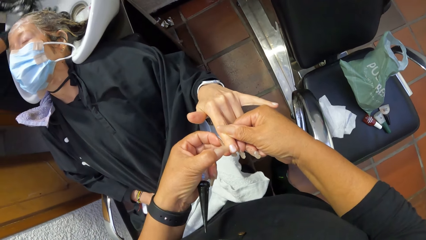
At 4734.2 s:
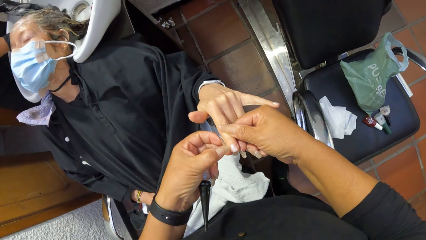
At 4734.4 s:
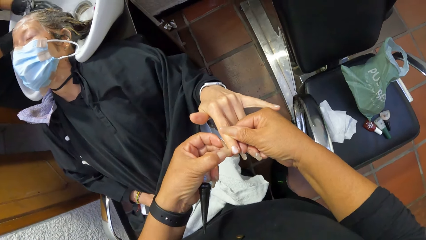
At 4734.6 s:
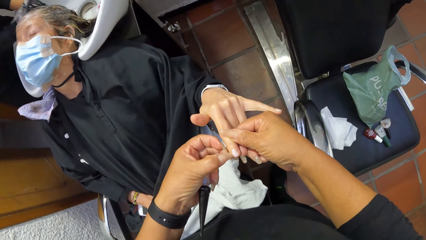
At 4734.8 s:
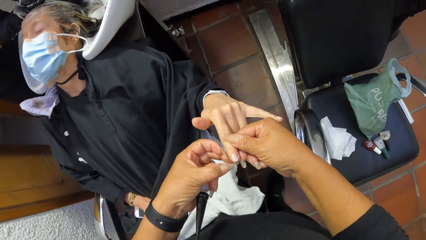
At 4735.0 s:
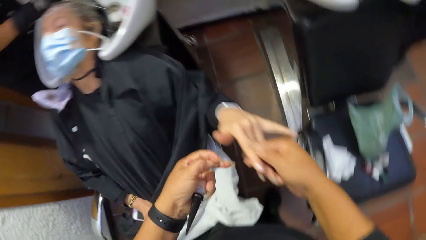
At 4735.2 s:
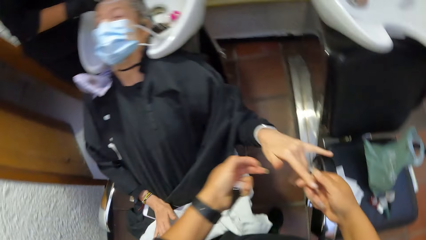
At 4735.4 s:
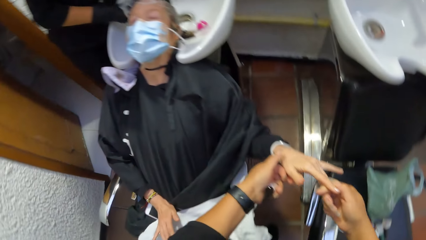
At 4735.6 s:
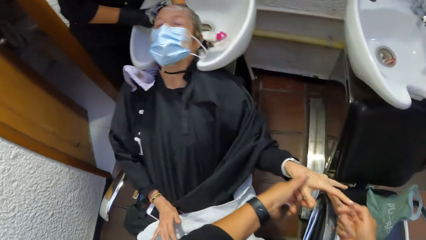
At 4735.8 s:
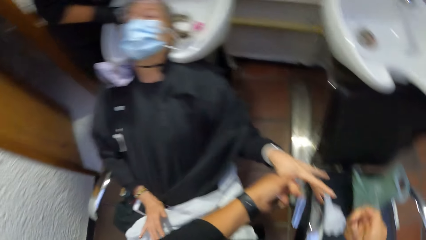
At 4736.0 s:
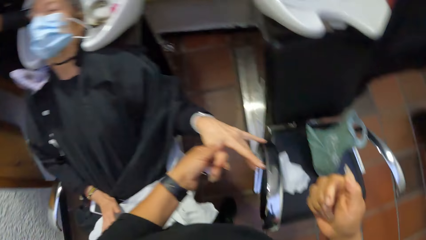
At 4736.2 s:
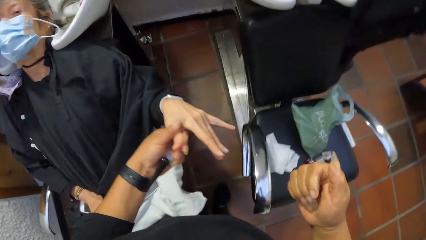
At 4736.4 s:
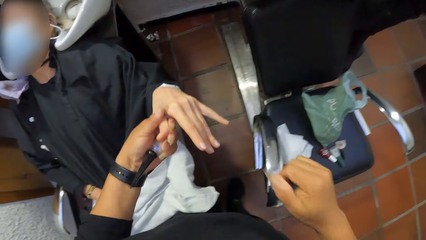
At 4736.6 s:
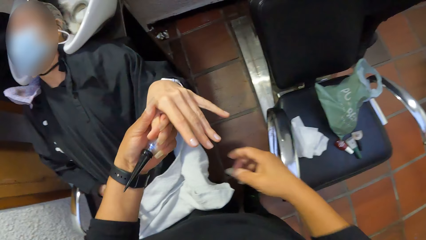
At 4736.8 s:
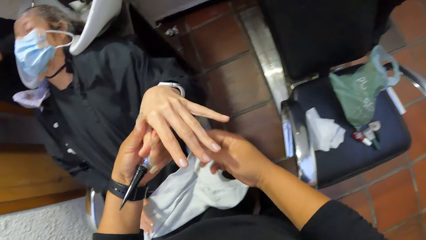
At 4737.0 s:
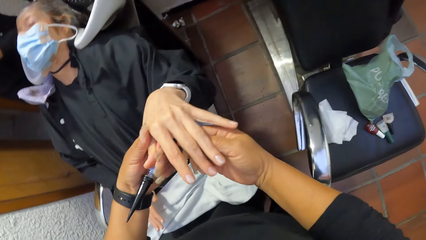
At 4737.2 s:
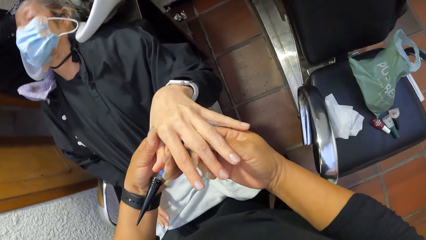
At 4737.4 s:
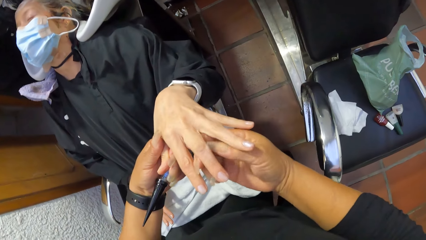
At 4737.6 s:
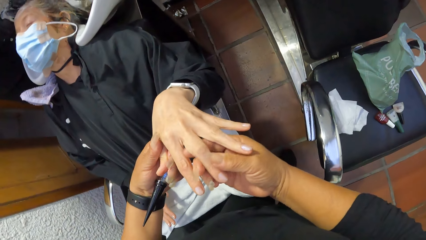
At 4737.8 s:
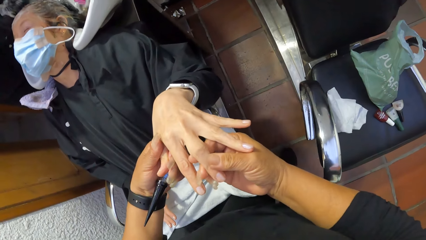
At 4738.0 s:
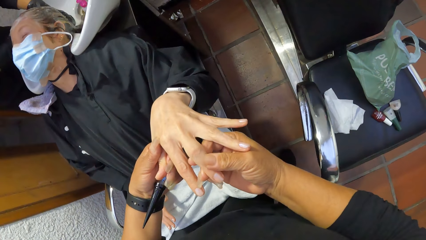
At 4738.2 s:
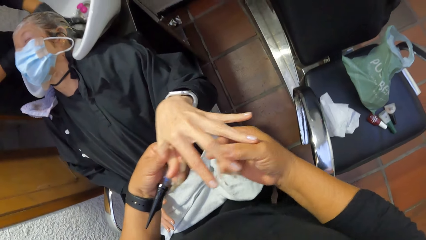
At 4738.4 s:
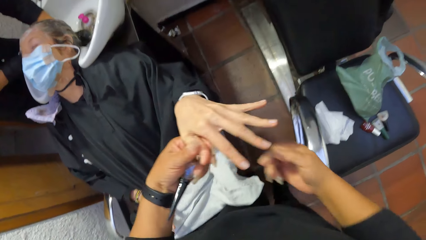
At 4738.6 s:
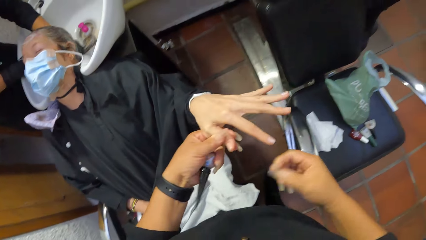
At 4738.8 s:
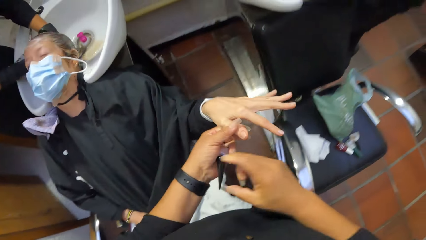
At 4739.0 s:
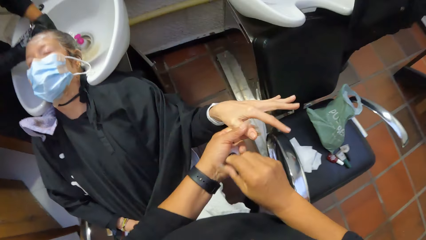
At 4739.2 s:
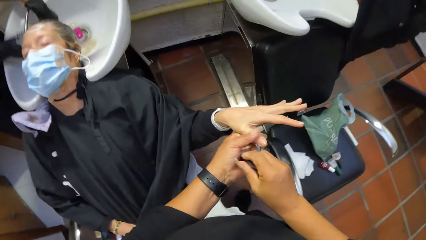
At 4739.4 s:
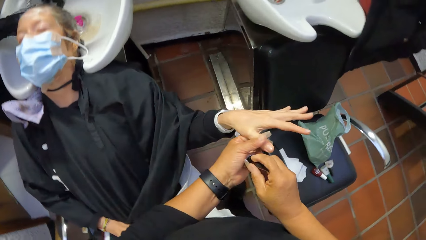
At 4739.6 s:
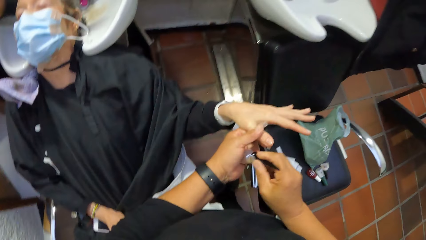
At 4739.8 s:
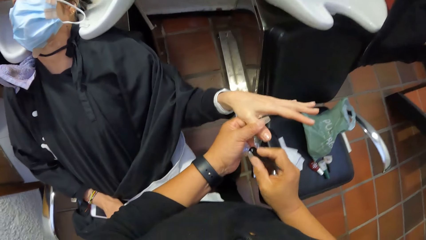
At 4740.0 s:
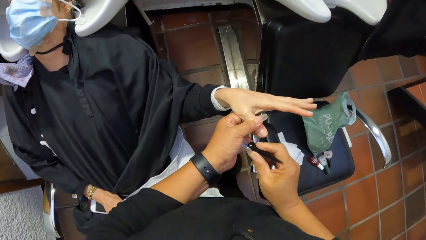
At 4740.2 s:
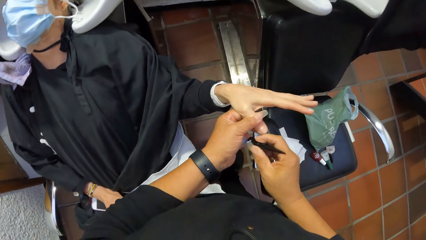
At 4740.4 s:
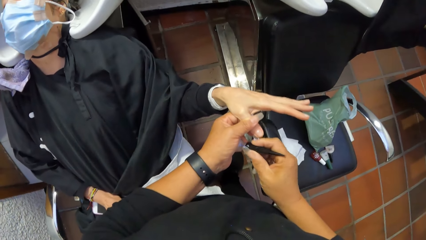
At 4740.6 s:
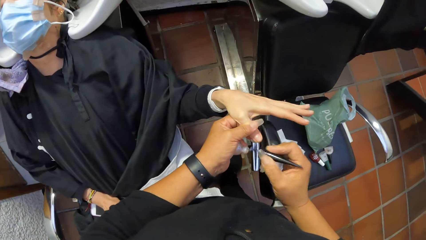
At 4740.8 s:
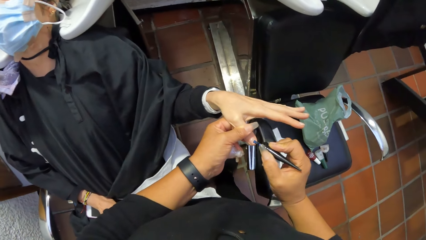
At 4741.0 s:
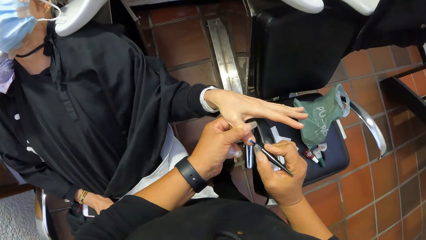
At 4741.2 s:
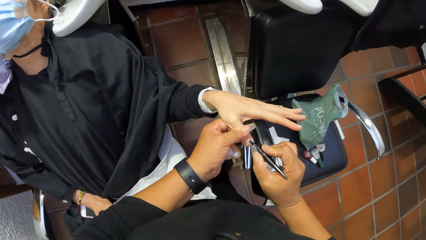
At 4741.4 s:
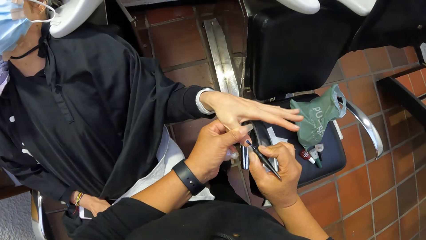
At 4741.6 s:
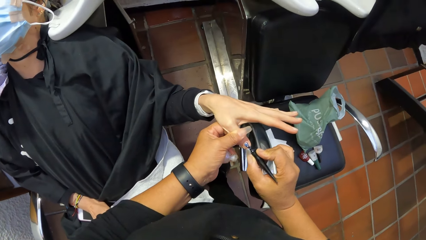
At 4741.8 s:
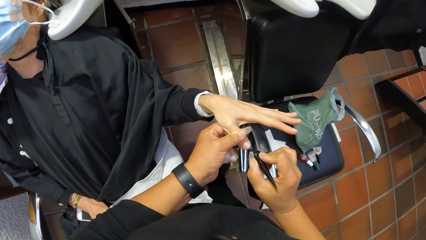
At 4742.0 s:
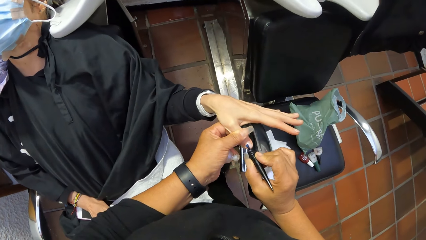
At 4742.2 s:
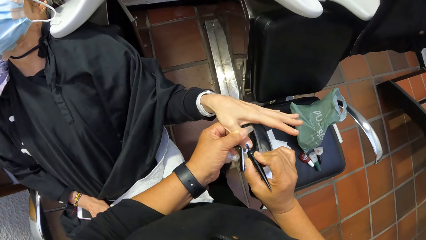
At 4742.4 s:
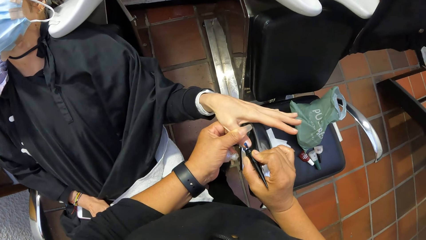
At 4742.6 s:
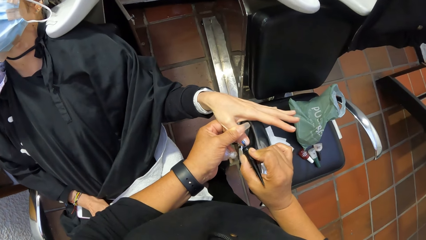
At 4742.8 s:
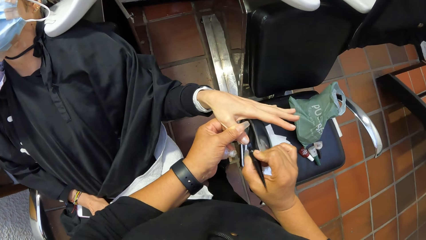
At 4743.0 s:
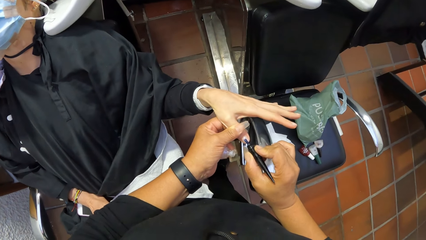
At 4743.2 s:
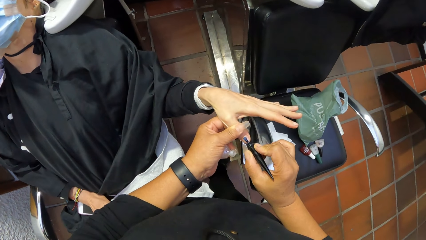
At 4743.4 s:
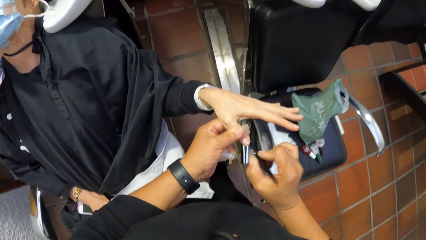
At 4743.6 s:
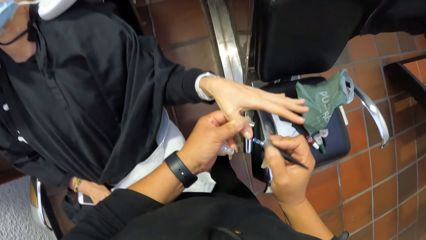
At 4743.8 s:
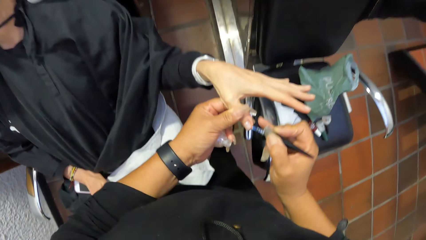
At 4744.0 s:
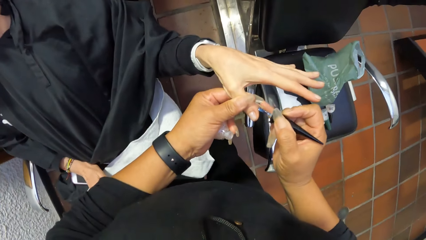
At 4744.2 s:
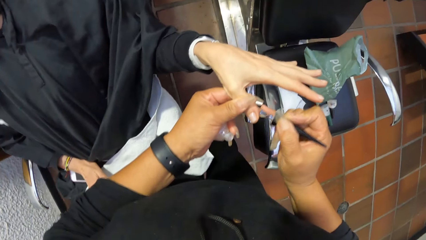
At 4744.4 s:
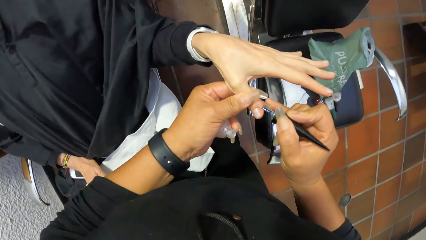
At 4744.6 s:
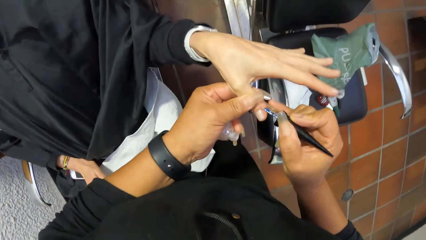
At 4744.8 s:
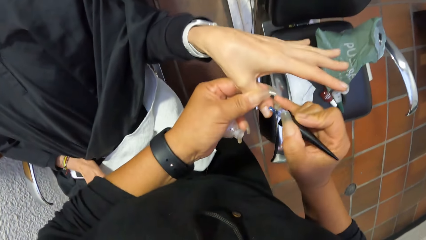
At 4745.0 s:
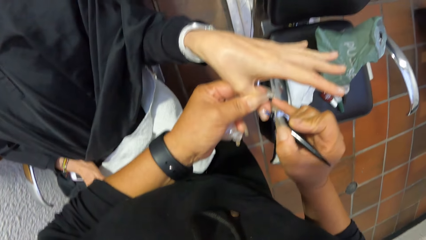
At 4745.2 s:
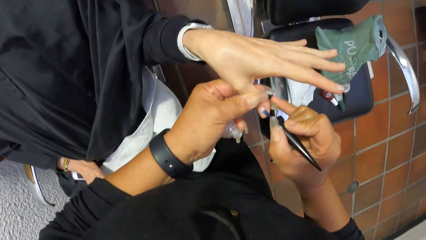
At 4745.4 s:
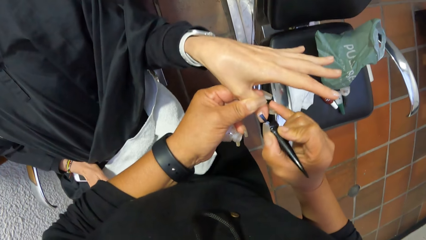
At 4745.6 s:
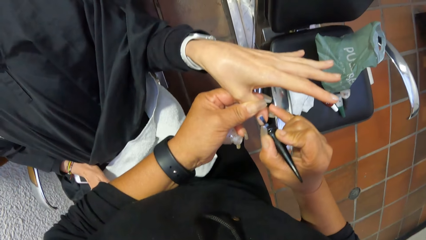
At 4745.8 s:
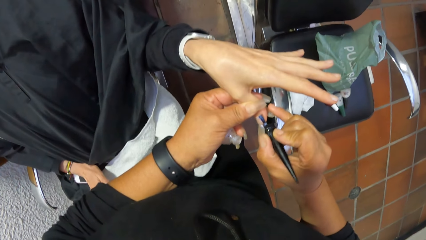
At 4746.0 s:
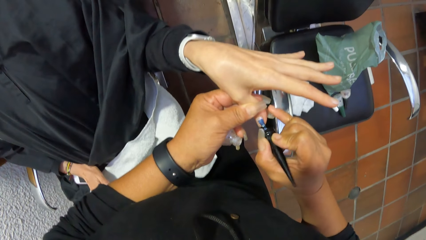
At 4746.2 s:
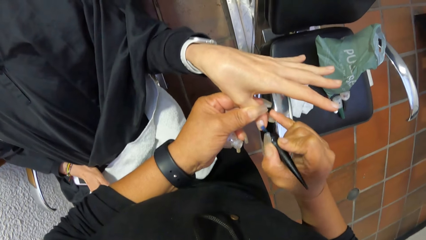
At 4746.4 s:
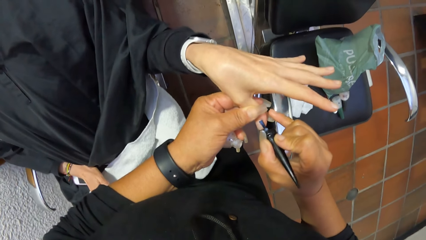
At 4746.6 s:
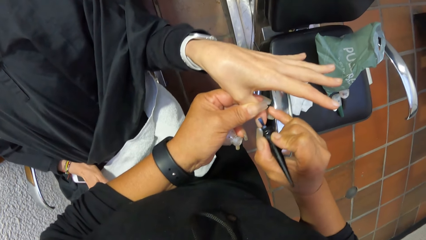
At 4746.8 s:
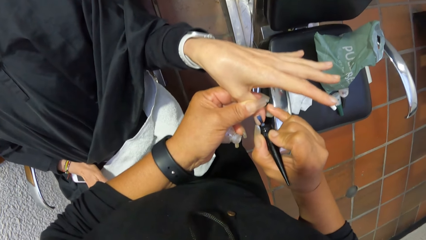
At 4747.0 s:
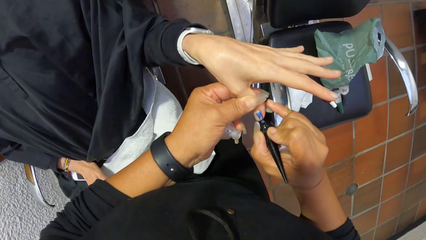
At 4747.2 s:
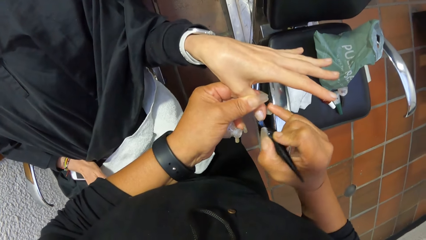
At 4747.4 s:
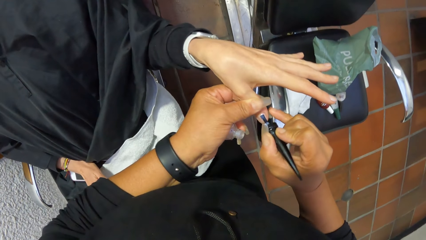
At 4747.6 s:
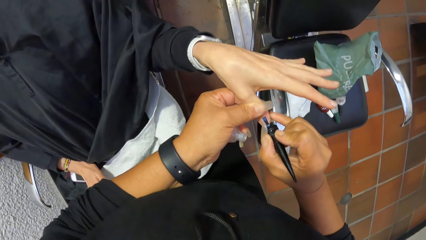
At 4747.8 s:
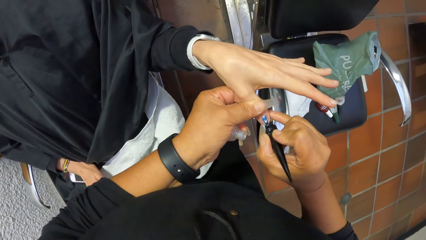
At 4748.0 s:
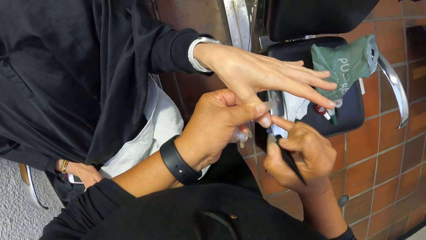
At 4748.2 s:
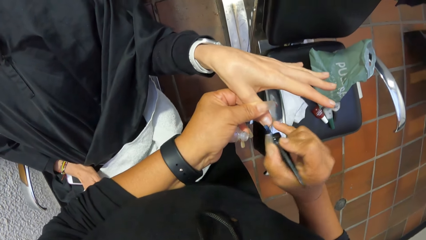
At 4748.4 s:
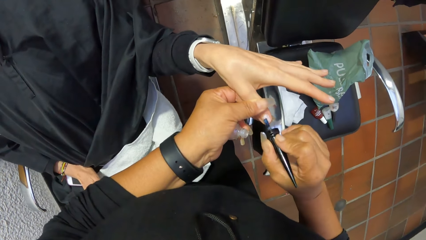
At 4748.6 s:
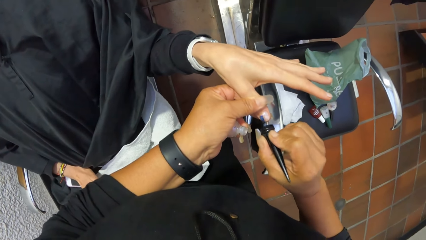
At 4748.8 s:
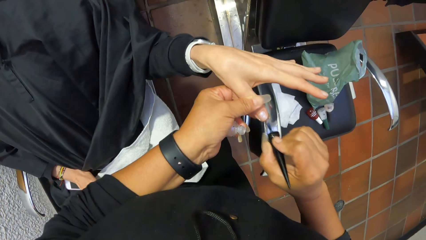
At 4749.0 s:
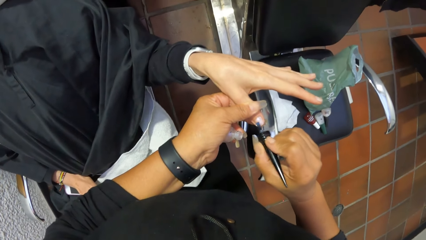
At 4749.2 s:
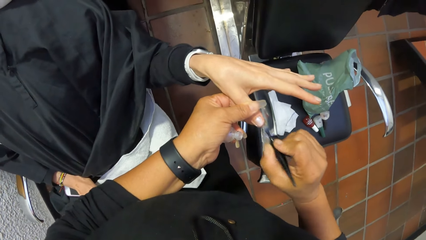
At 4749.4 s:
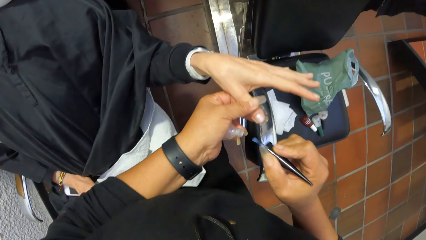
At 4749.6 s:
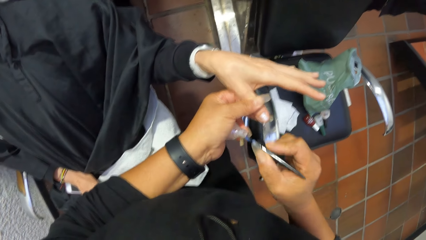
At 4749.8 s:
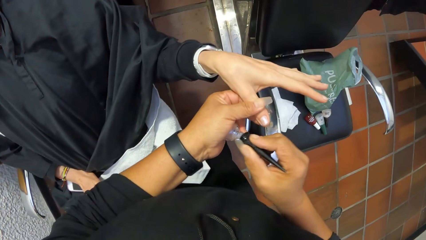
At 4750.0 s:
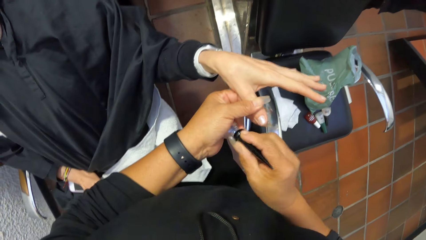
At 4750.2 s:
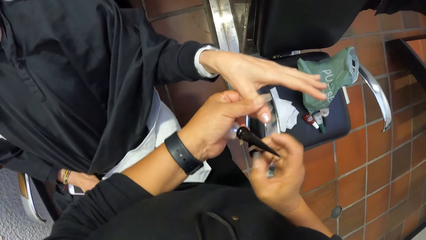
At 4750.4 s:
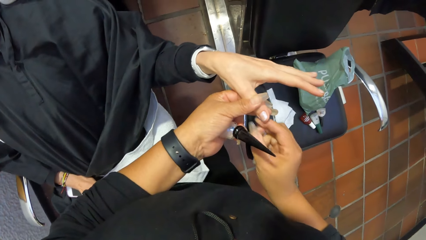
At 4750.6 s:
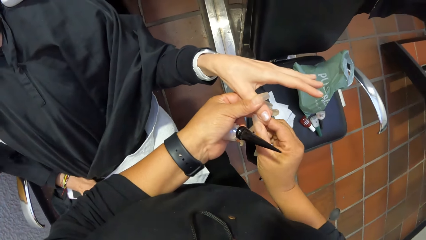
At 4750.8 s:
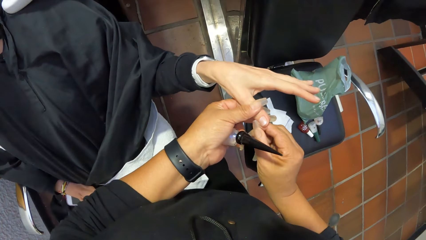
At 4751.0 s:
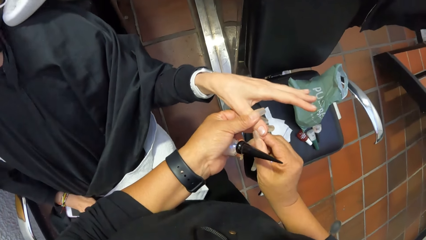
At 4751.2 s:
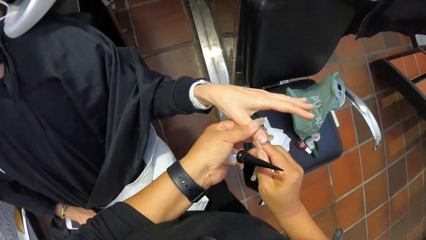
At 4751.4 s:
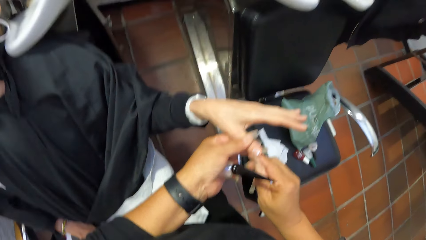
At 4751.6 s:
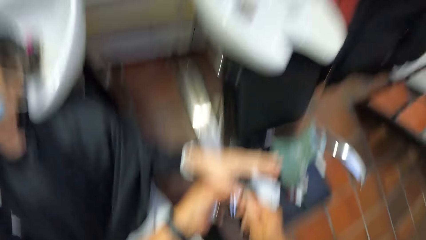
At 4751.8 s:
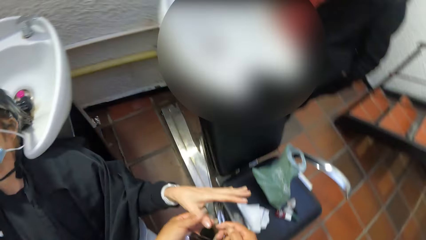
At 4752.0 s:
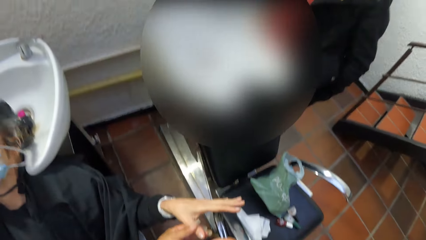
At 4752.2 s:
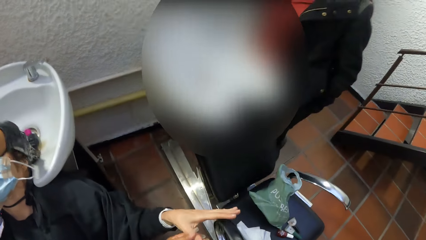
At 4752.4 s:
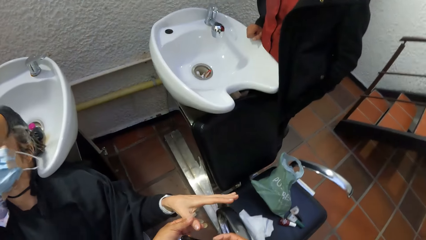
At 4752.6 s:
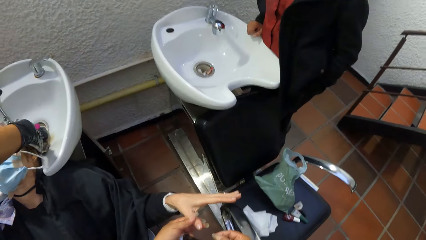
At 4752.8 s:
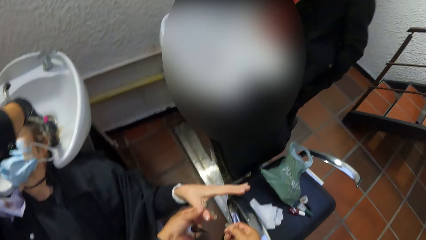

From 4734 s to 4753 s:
A woman picks up a spray head from the hair wash sink with her right hand. She holds the spray head over her left hand with her right hand. The camera wearer drops her right hand from the finger. She holds a finger on the left hand of another woman with her left hand. She holds the finger with her right hand. She drops her right hand from the finger. She picks the nail polish brush from the bottle of nail polish with her right hand. She paints the finger nail with the nail polish brush with her right hand. She dips the nail polish brush into the bottle of nail polish with her right hand. She cleans the finger with her right hand.
